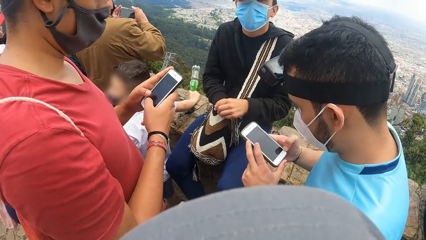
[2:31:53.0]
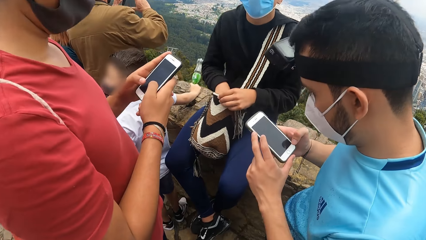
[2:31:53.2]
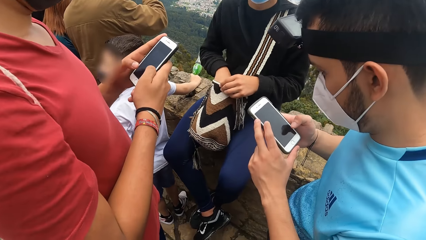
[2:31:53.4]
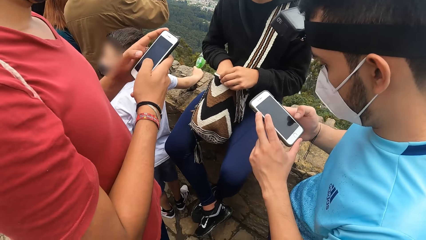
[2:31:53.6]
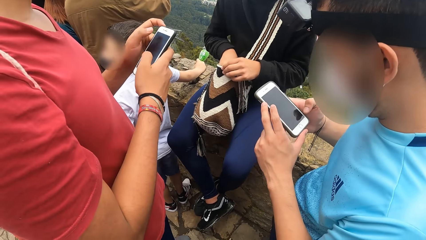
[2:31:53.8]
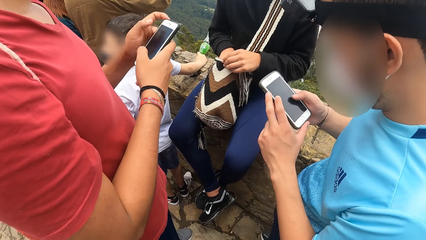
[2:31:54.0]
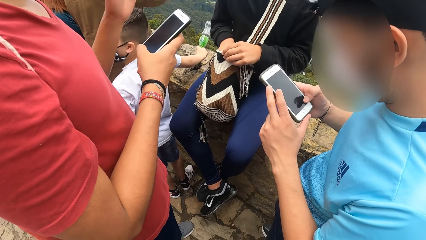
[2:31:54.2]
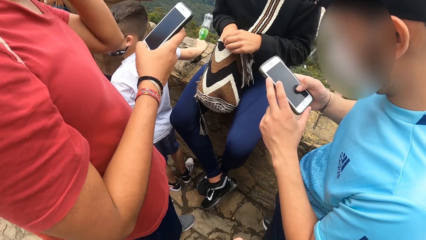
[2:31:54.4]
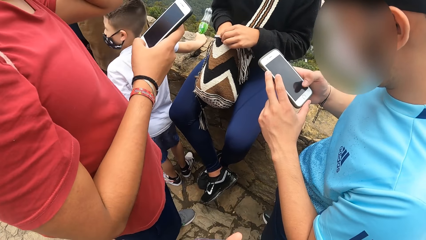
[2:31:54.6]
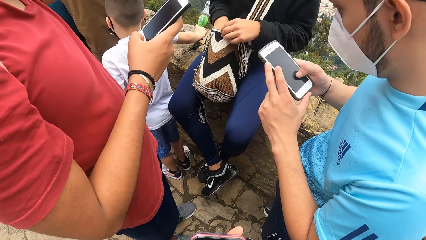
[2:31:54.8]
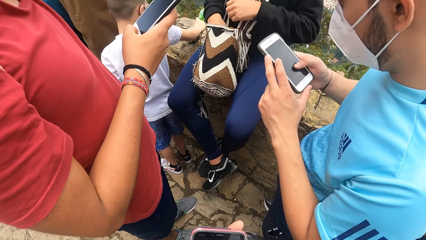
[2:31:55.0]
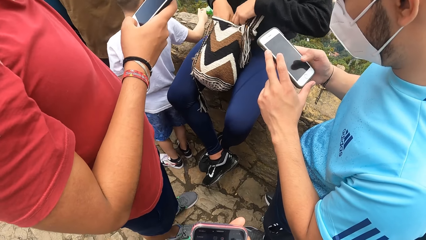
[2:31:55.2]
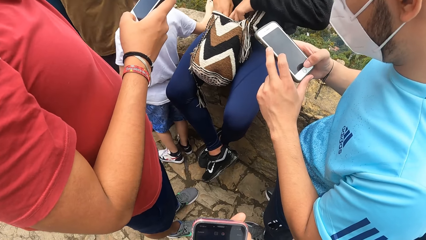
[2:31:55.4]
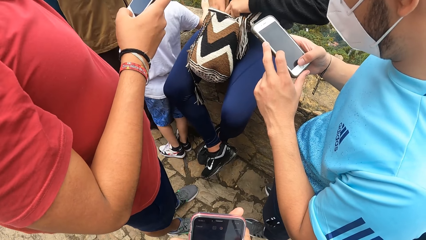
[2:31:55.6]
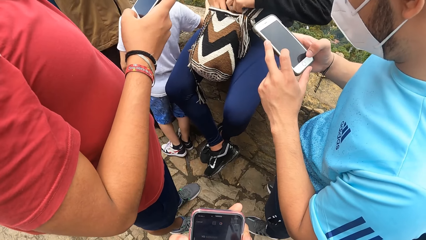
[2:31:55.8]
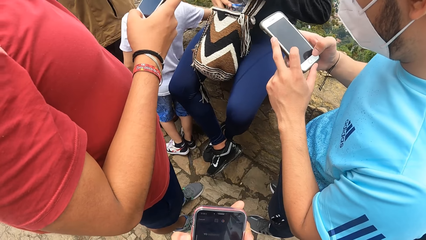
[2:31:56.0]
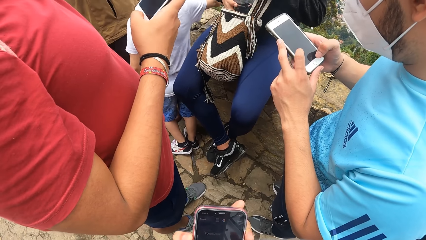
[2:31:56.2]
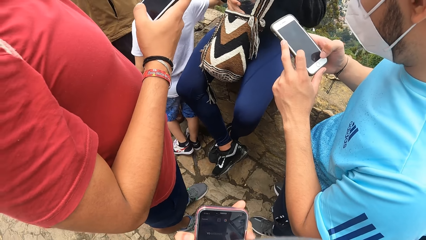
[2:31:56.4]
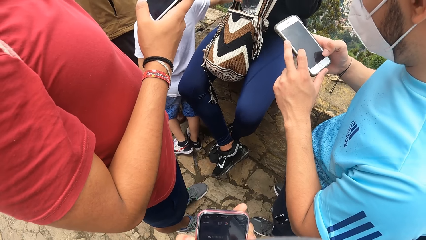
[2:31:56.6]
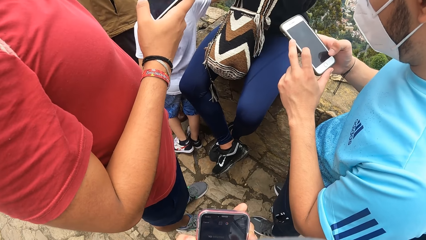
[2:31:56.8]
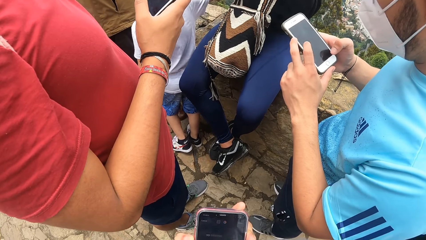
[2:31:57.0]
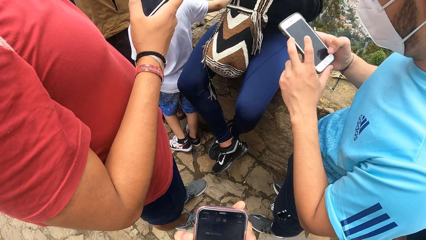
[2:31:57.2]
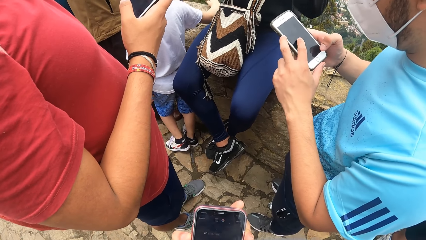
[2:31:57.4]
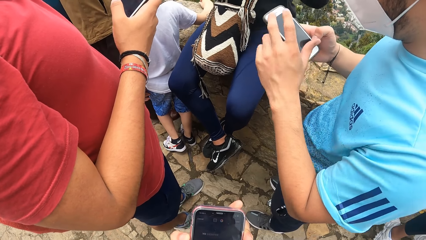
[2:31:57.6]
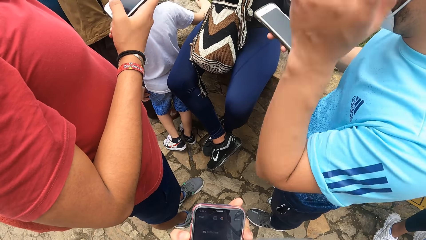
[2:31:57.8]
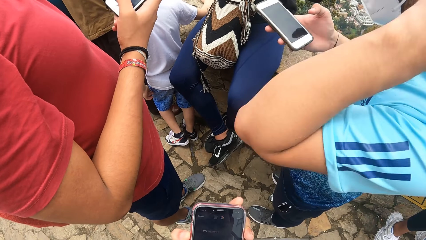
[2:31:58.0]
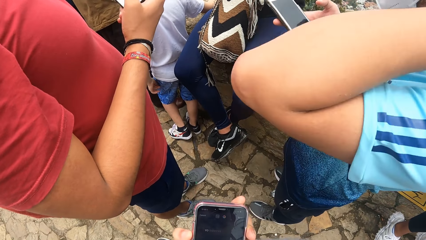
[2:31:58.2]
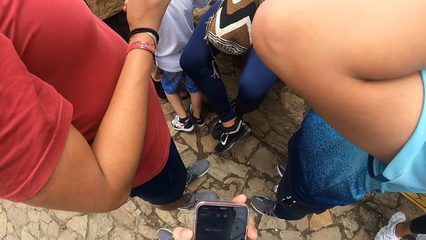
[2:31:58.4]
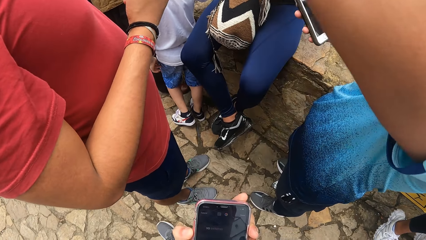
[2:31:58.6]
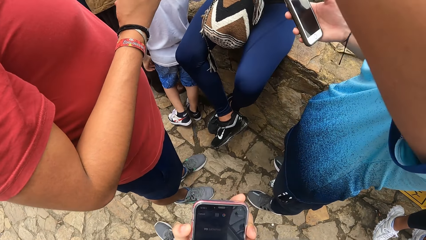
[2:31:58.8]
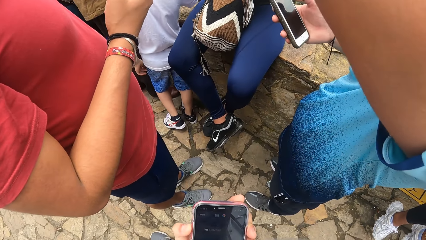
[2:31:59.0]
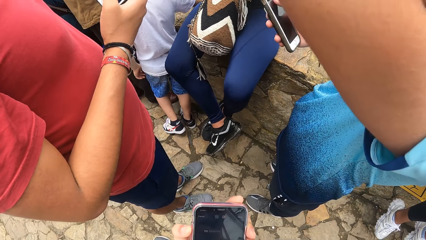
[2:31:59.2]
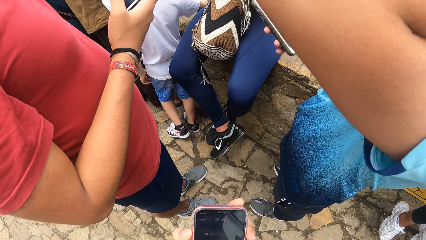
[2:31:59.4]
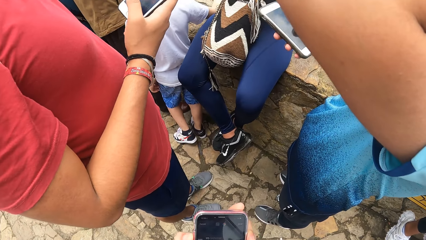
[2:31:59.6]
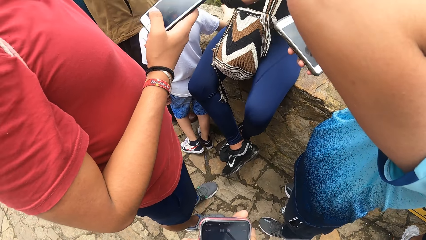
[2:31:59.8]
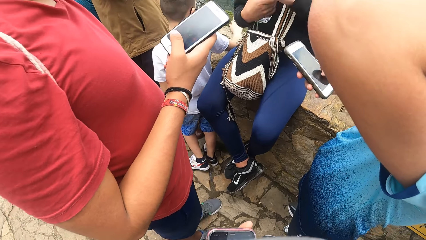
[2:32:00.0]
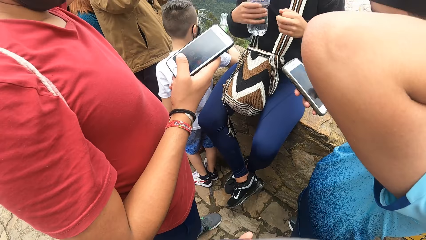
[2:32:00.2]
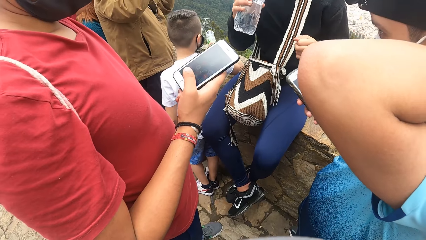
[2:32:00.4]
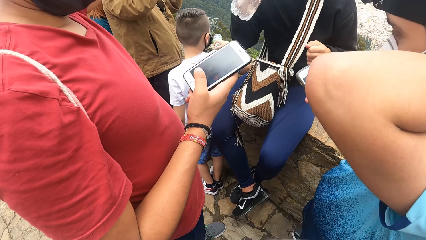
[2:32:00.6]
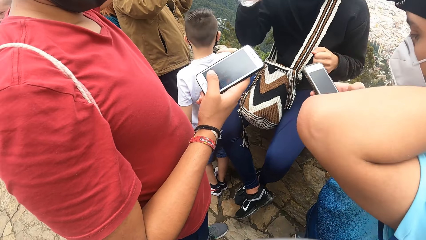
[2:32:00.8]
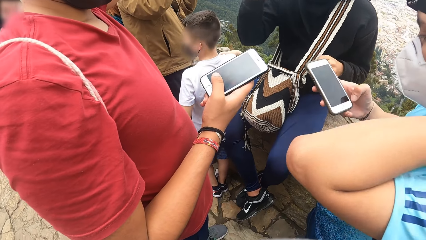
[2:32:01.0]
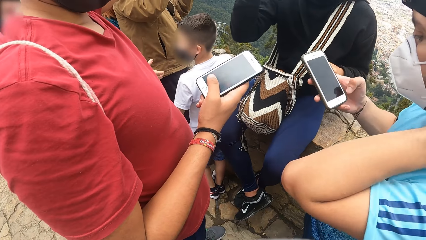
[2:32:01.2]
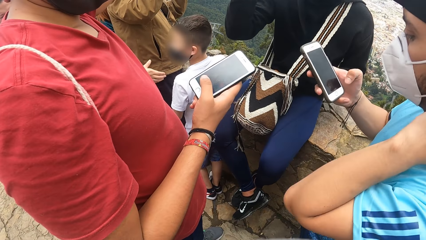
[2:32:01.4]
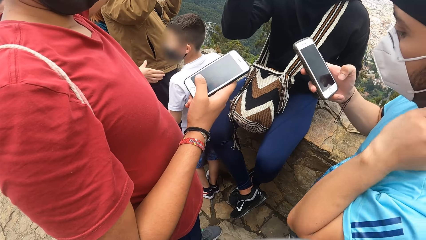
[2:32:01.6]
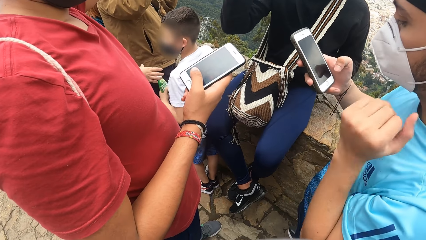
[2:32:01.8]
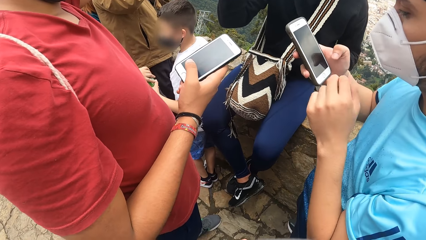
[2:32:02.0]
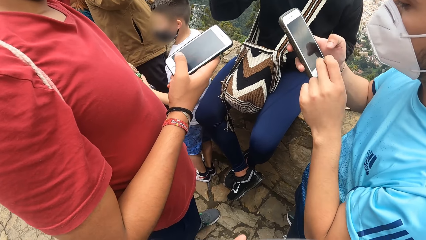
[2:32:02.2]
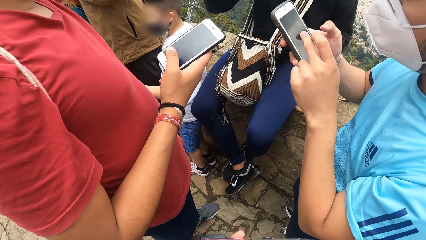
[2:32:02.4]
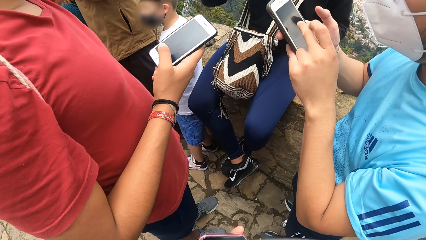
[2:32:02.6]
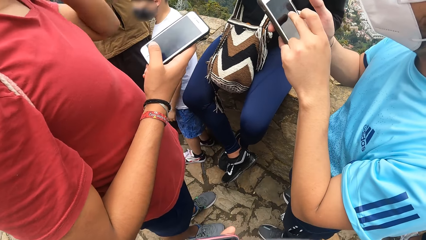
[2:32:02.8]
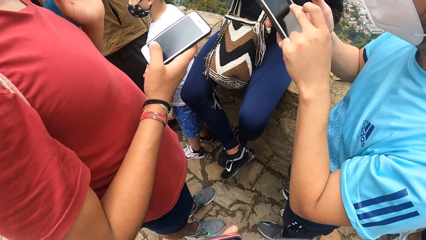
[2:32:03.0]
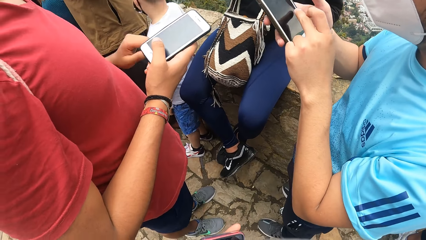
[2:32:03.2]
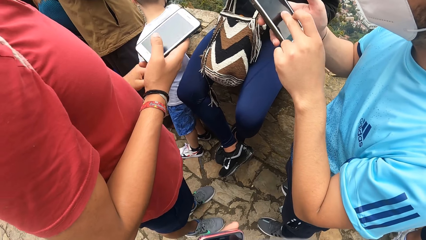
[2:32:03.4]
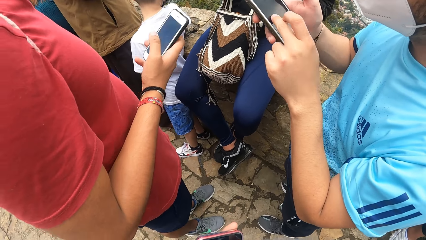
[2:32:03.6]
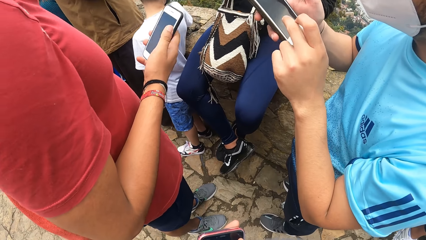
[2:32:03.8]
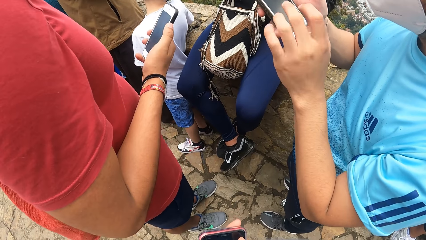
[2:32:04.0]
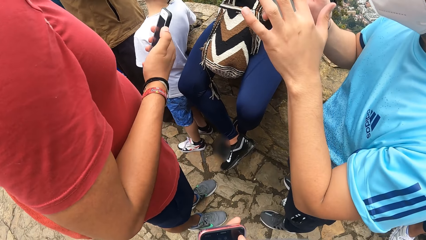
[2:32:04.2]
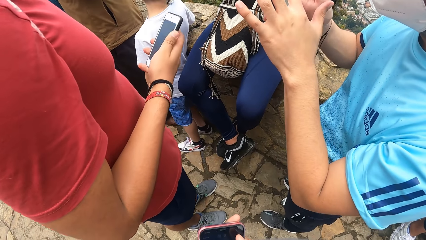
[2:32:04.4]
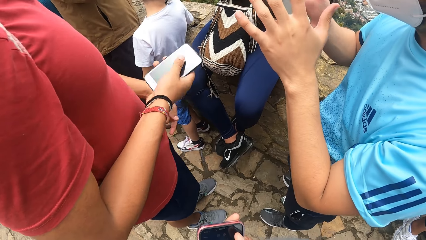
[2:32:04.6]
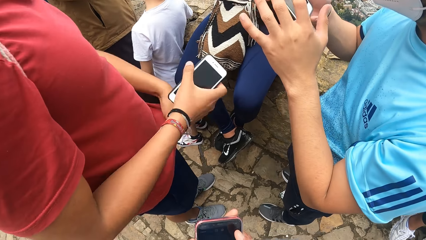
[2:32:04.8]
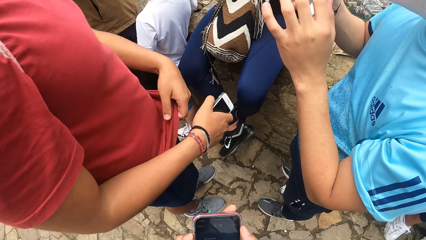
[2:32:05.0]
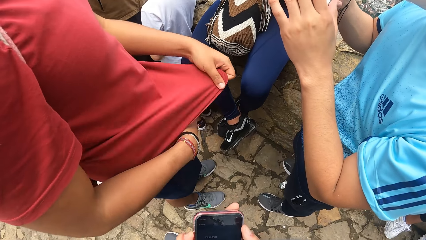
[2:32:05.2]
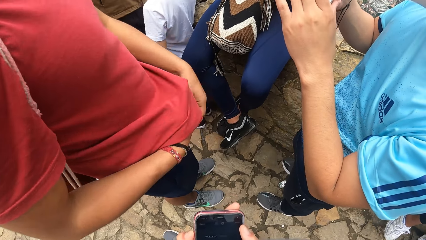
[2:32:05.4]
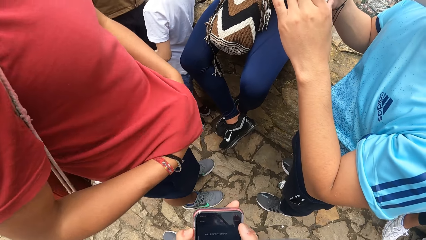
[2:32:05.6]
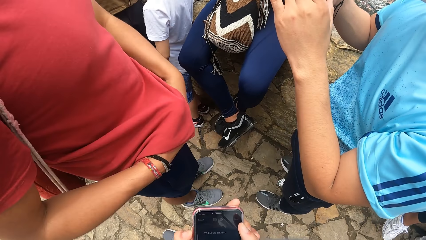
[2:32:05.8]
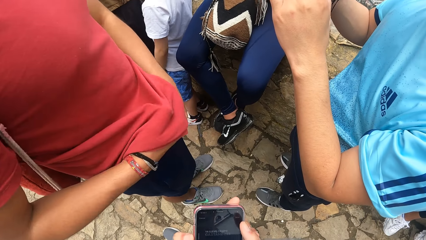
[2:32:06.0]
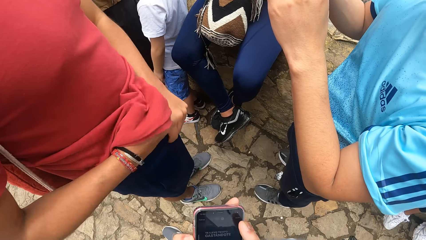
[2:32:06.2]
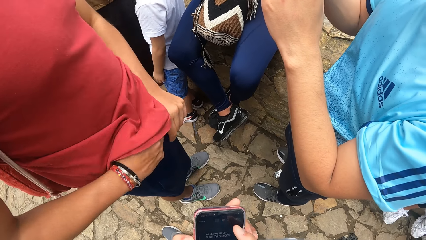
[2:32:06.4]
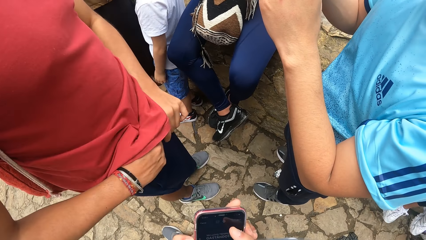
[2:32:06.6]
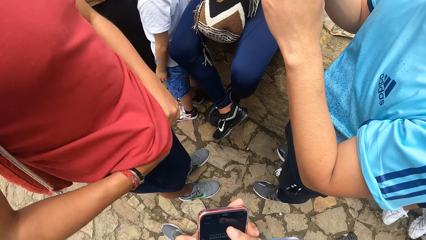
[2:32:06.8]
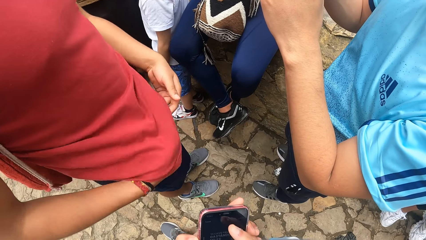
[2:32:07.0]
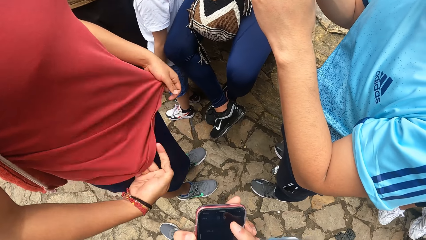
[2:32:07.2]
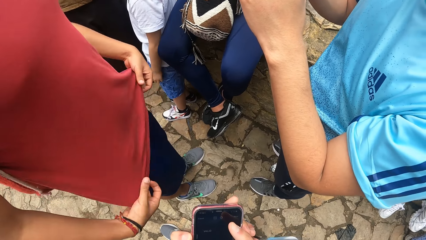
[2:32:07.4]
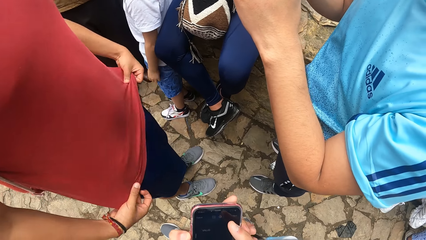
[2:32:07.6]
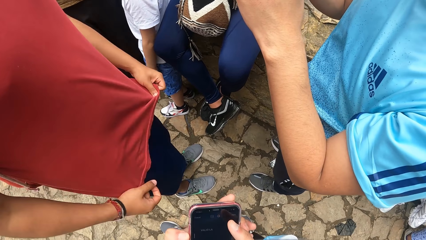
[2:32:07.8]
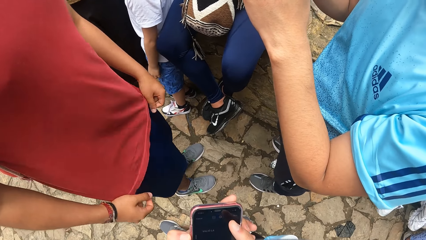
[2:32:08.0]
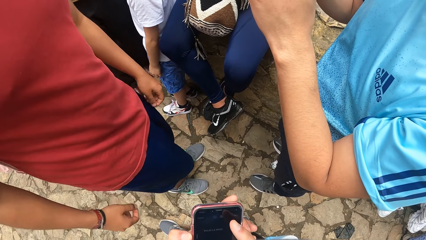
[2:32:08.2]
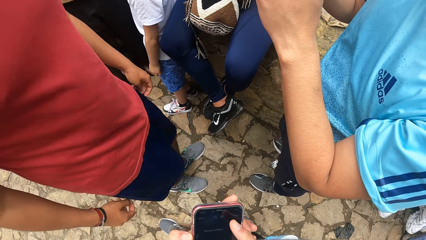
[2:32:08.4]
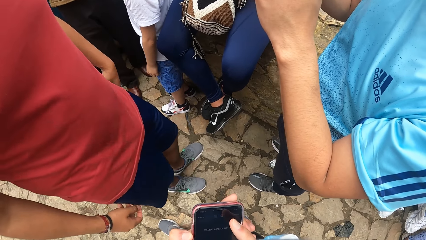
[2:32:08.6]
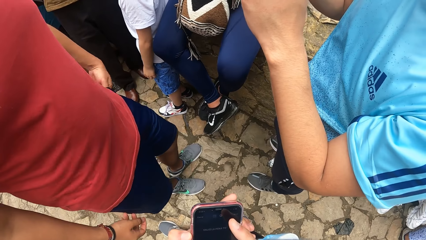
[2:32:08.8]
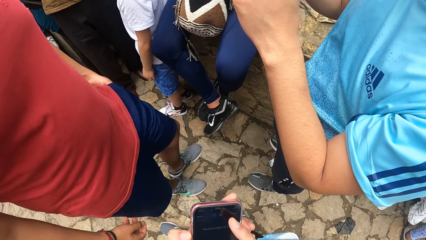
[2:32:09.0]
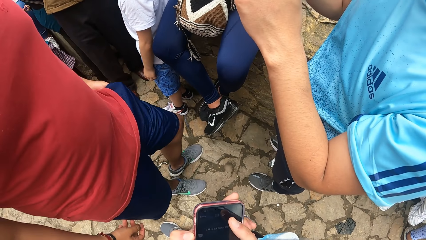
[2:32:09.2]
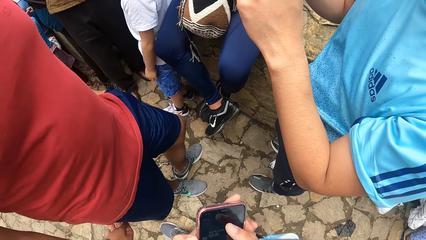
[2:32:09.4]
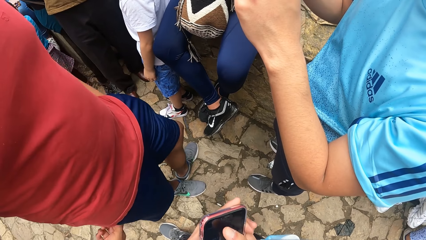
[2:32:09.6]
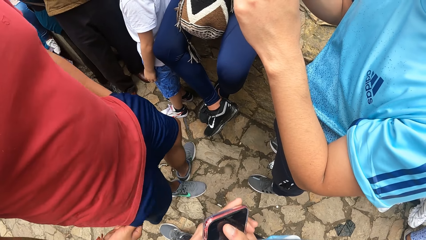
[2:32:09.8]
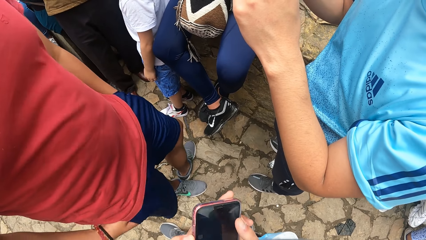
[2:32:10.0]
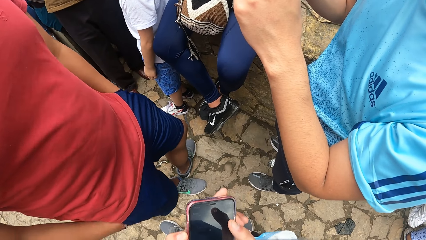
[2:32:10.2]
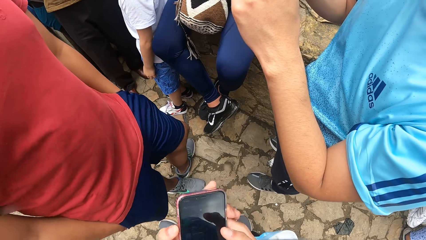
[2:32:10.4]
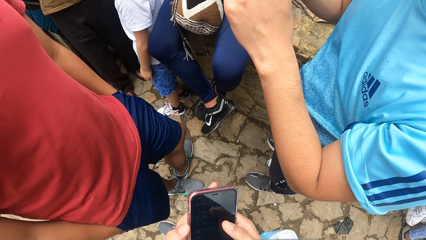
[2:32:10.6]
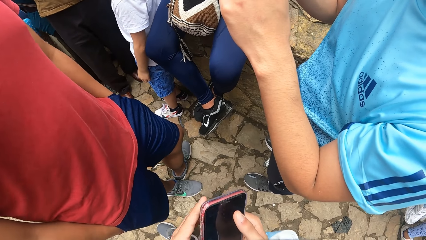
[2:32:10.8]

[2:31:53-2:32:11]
A man adjusts a camera. Another man takes out a bottle of water from the bag with his left hand. A third man scratches the neck. The second man drinks water from the bottle. The third man taps on a phone. The first man puts the mobile phone in his right hand under his shirt. The first man straightens a t-shirt. The camera wearer scrolls on a phone. The first man puts a hand in the pocket.
